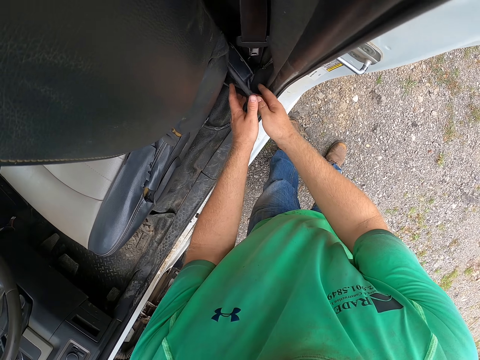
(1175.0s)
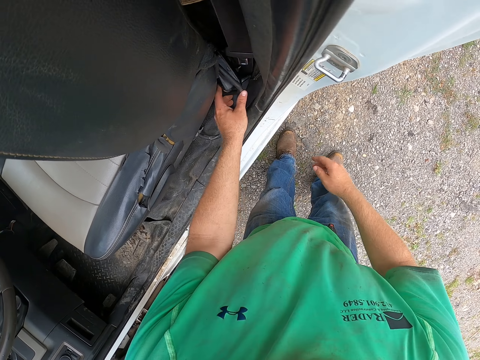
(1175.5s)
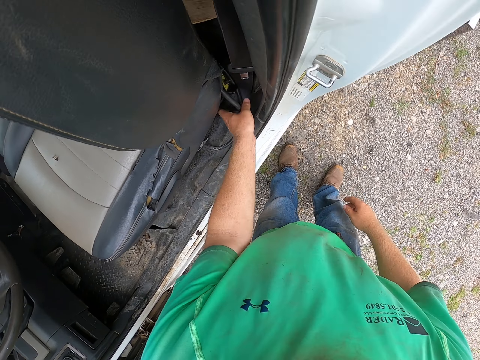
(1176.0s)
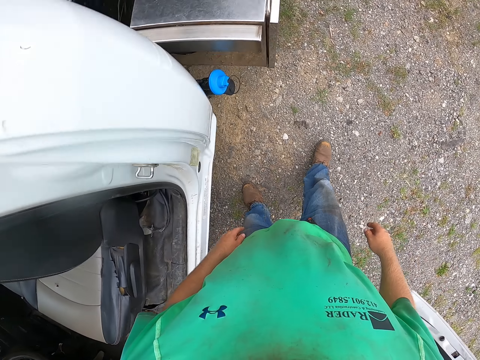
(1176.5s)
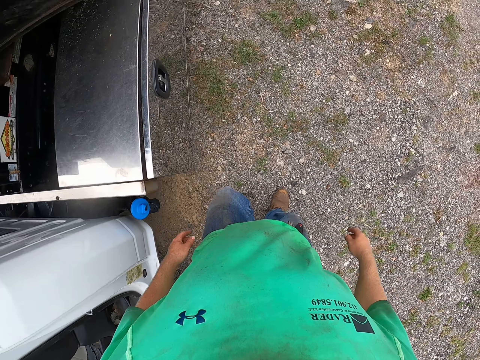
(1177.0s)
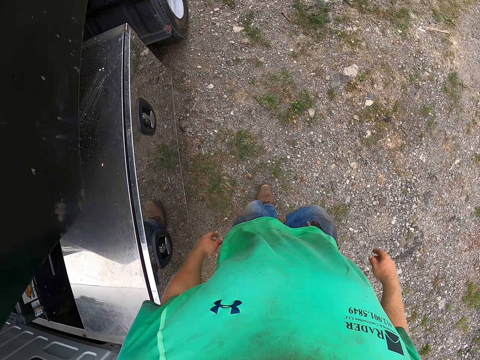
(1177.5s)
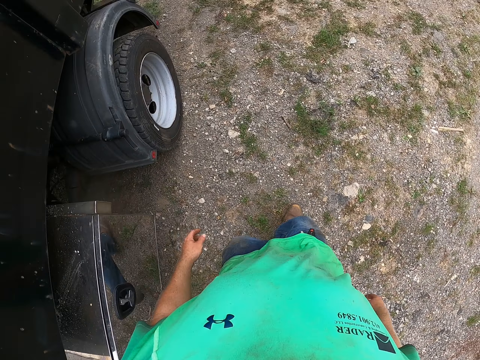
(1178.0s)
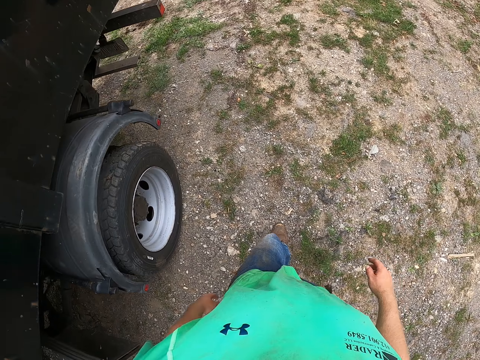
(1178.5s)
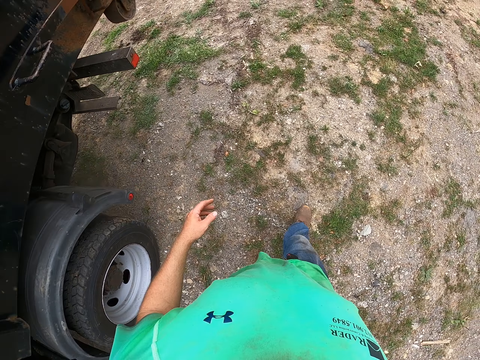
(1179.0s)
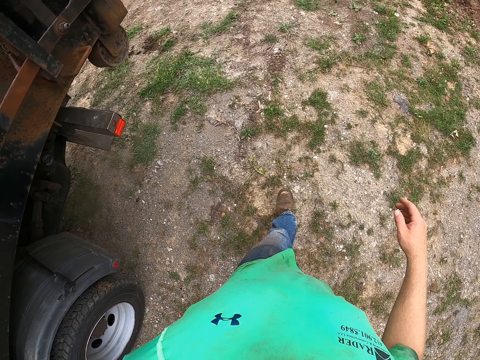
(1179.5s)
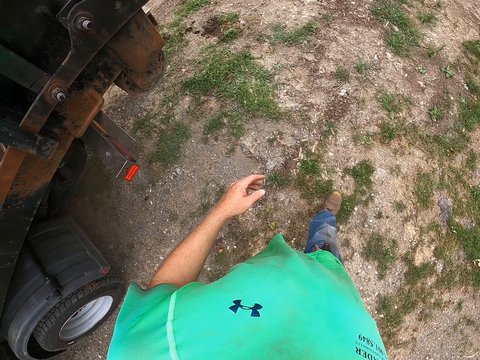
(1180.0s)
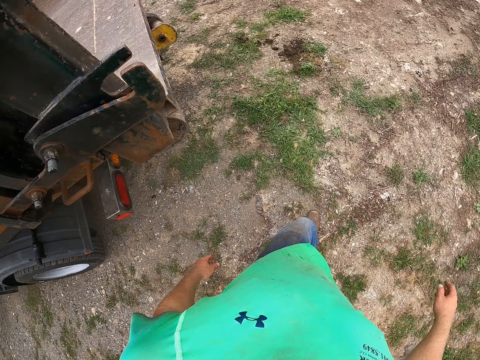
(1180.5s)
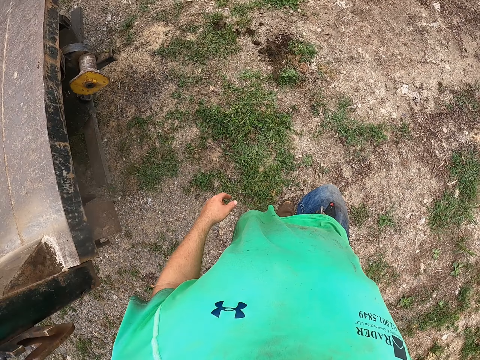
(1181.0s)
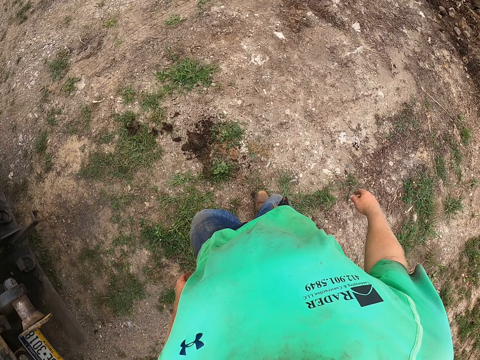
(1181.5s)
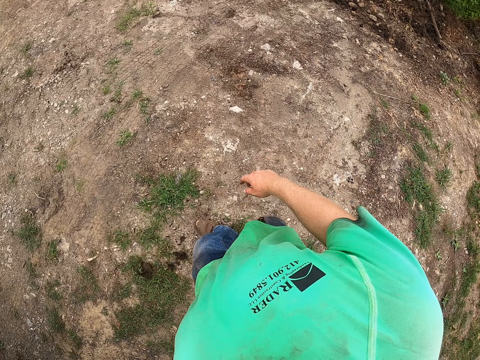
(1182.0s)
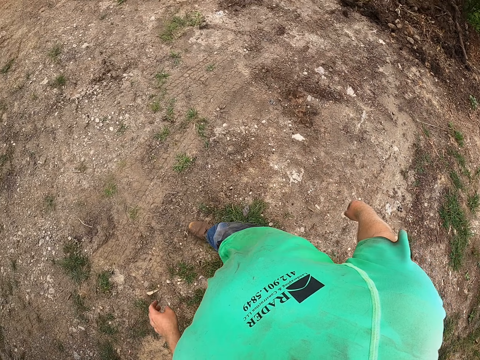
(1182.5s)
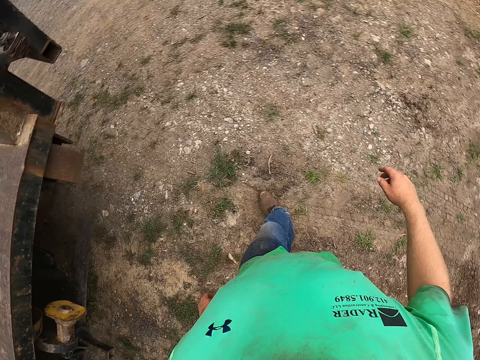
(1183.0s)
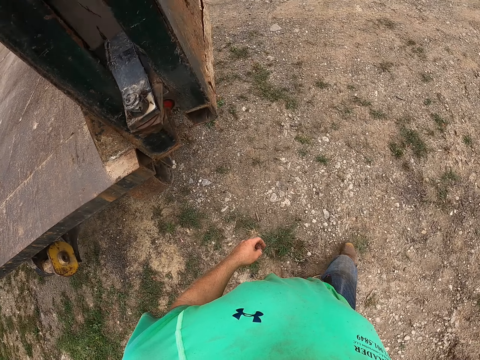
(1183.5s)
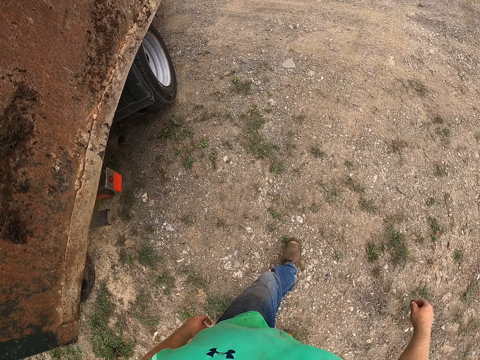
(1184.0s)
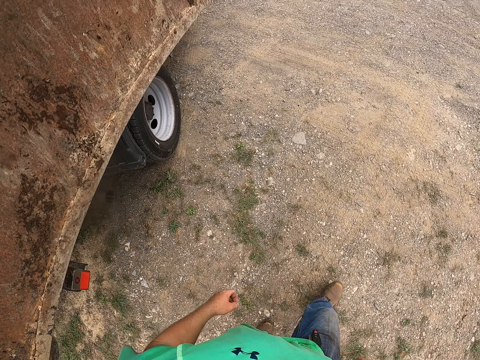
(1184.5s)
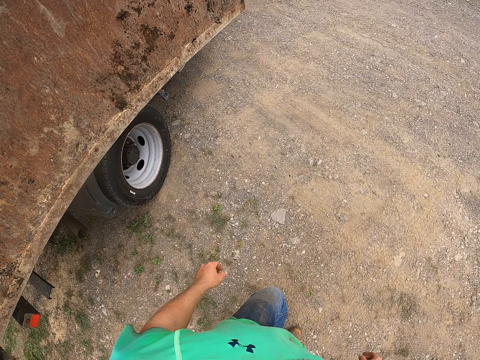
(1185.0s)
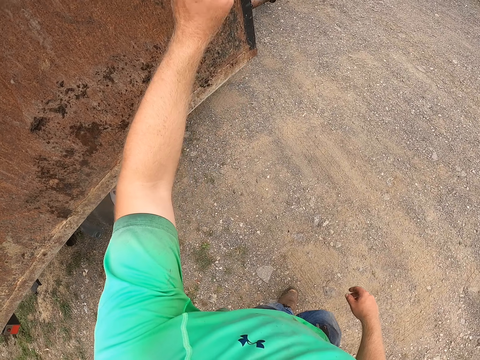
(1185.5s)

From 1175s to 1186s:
The camera wearer drops something. They walk.

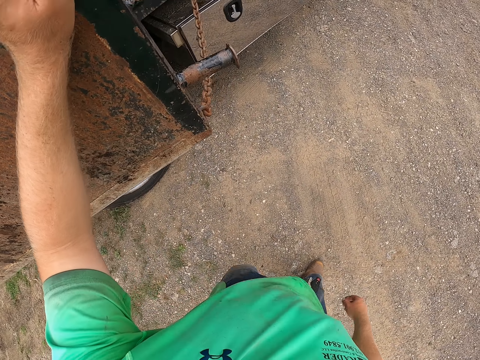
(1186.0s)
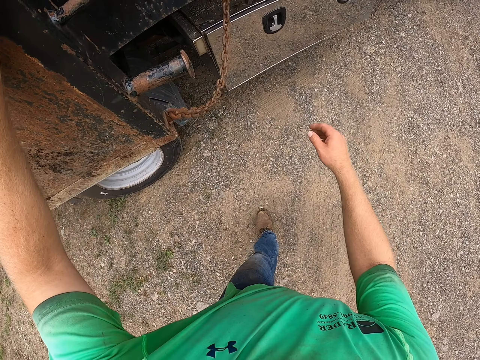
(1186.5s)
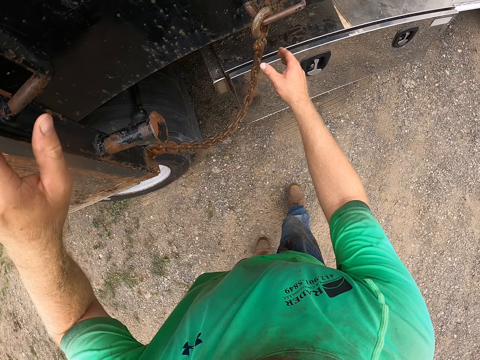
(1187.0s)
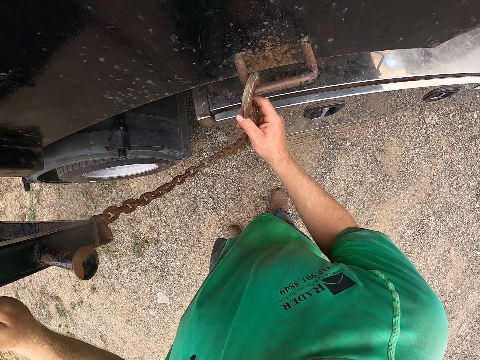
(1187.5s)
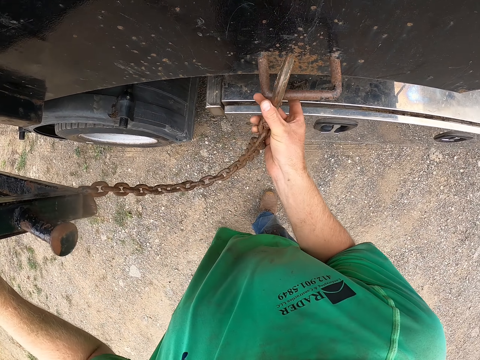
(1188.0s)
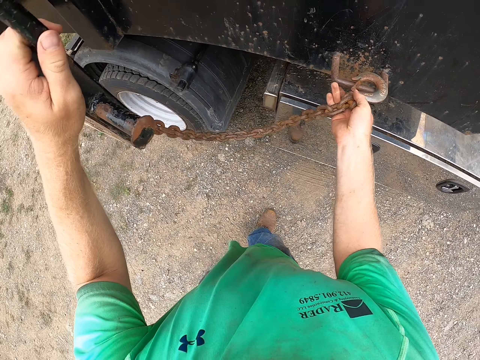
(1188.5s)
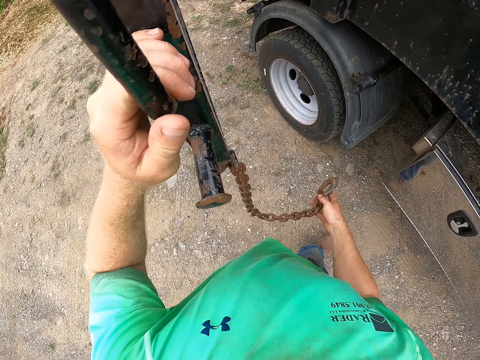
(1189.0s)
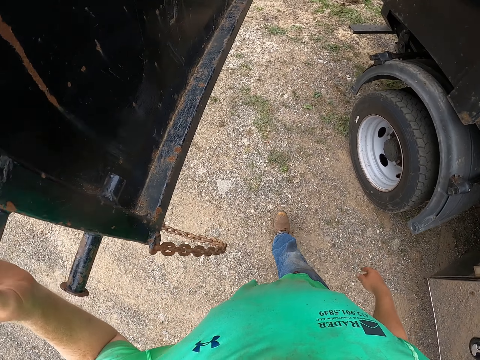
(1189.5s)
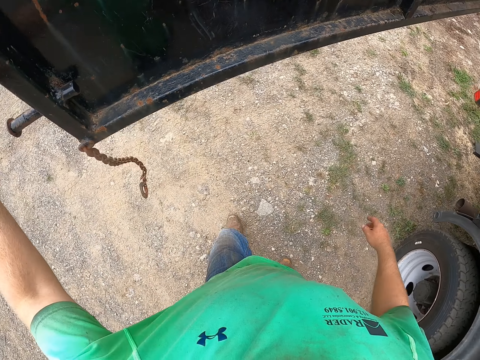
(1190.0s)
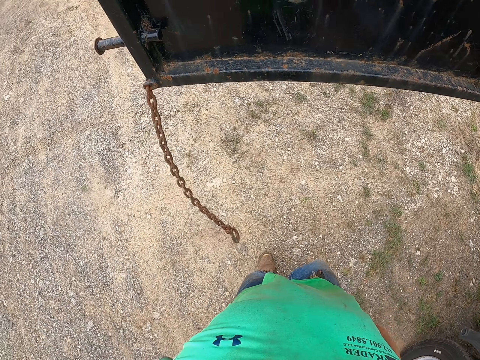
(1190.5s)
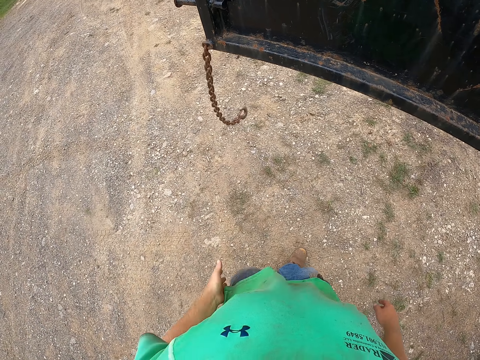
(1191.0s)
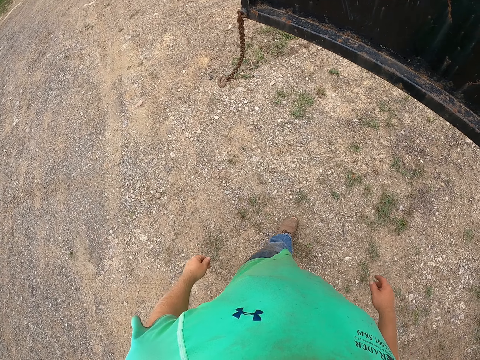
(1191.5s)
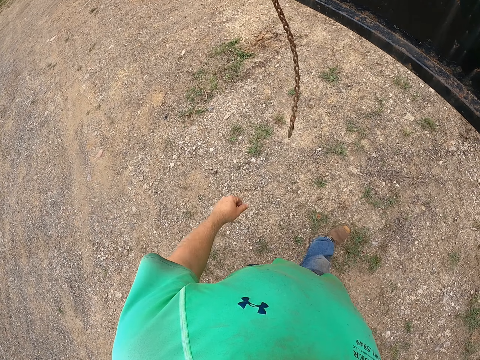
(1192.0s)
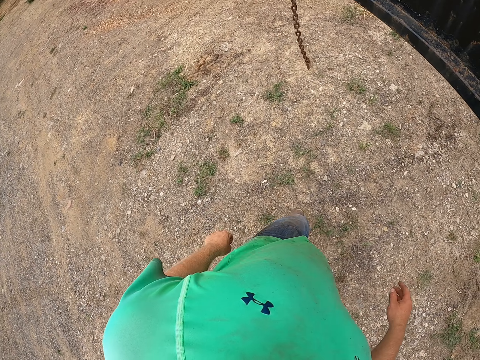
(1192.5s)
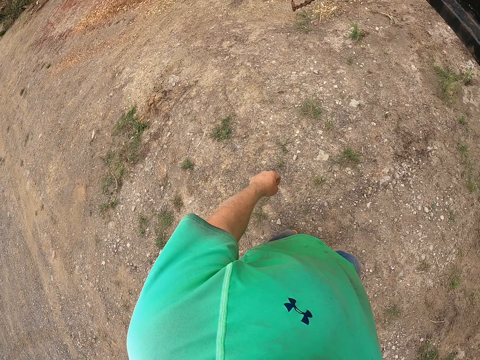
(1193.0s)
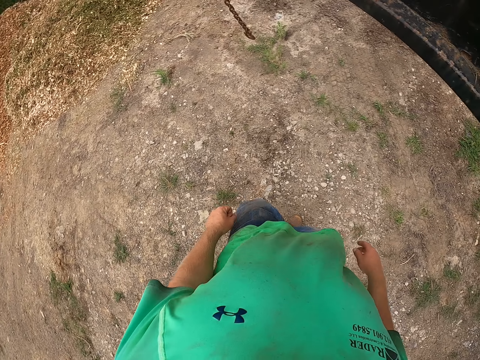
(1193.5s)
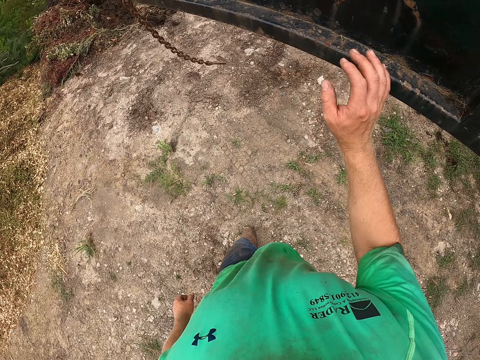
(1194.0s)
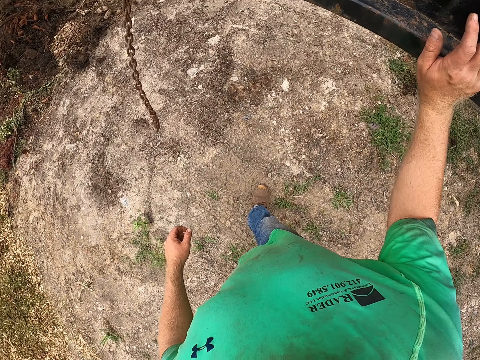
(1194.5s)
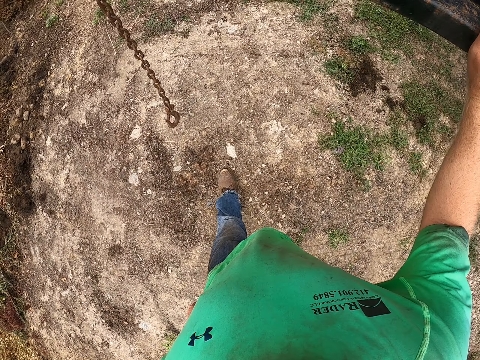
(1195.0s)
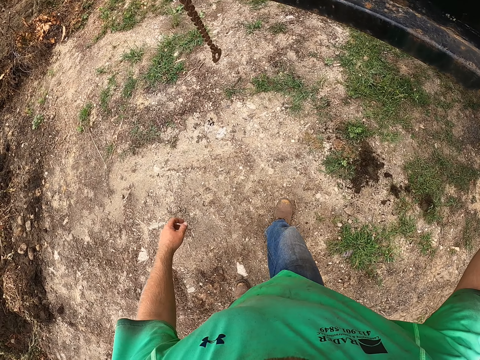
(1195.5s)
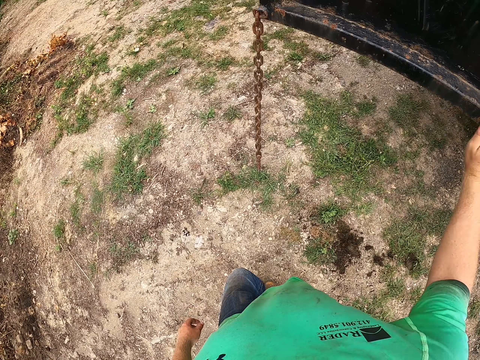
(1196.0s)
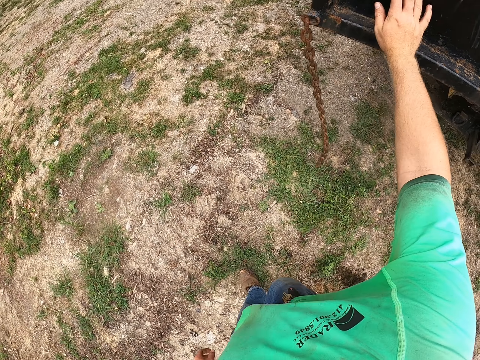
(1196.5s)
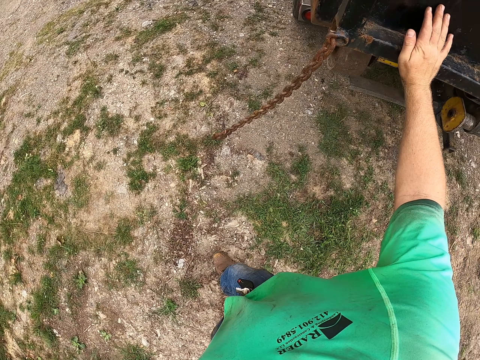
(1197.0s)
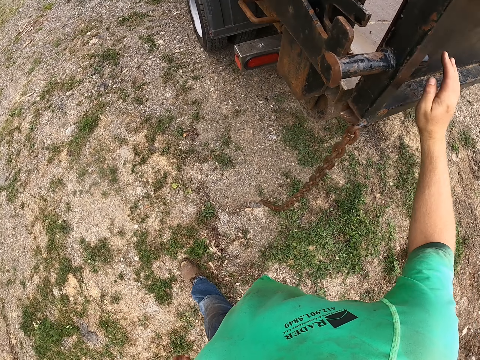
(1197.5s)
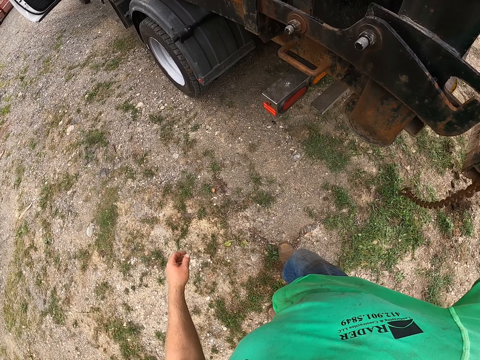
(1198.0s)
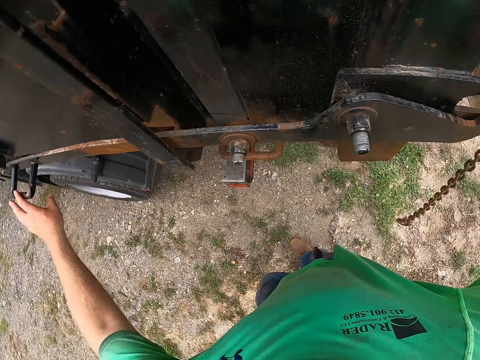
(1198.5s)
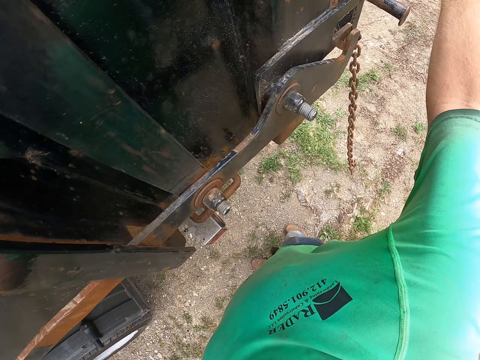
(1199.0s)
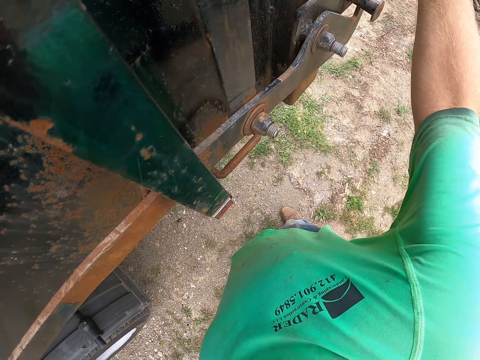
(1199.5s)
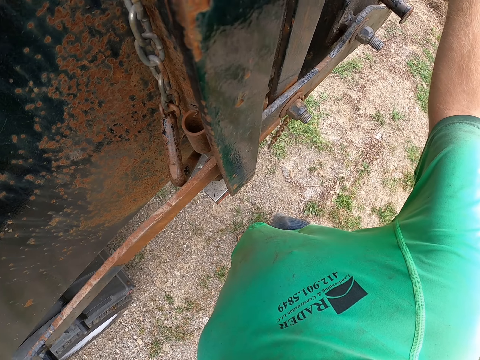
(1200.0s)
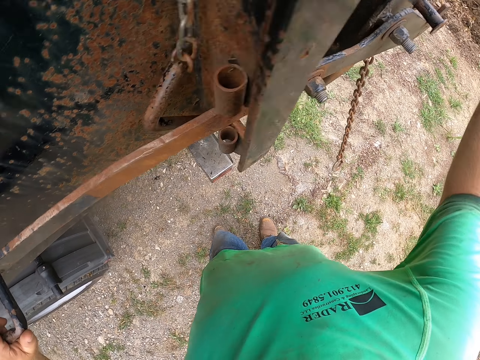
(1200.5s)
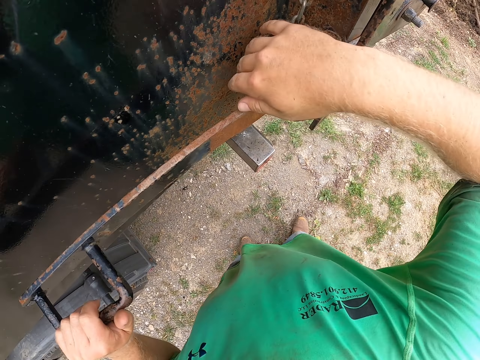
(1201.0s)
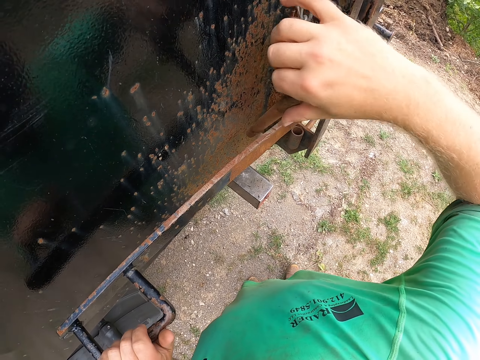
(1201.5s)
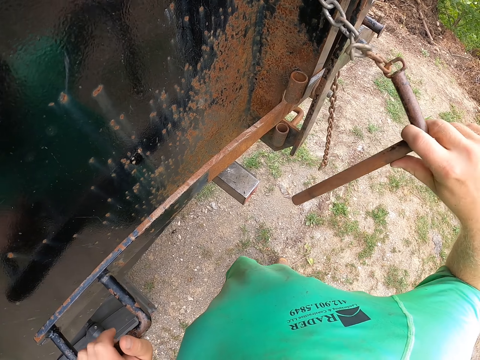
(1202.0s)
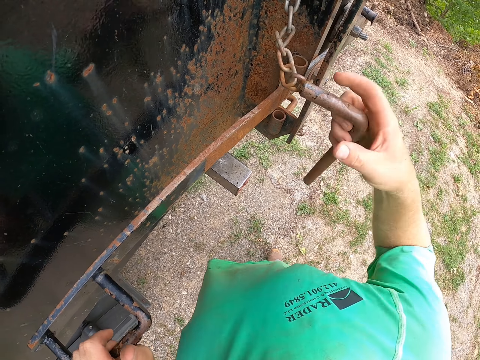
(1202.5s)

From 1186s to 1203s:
The camera wearer holds the door of a trailer with his left hand. He touches the vehicle with his left hand. He unhooks the door of the trailer with his right hand. He touches the hook with his right hand. He opens the door. He walks. He touches the door with his right hand. He walks. He closes the door of the trailer with his right hand. He touches the metal lock.
